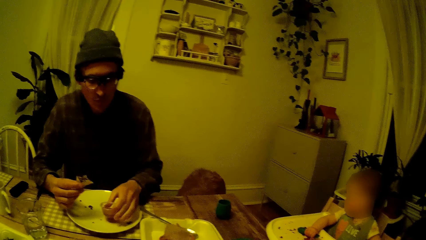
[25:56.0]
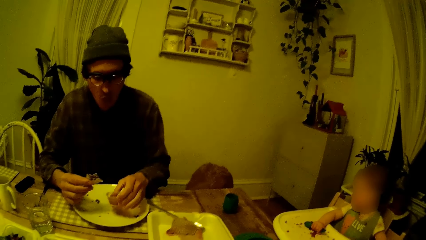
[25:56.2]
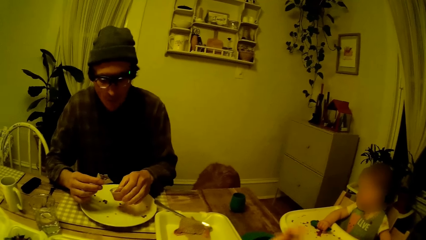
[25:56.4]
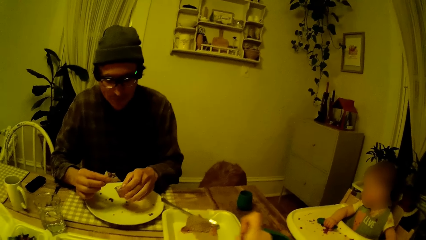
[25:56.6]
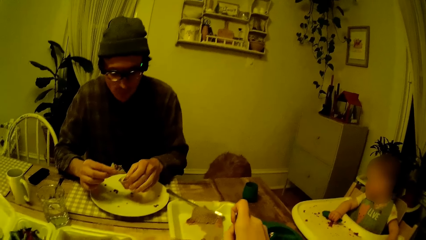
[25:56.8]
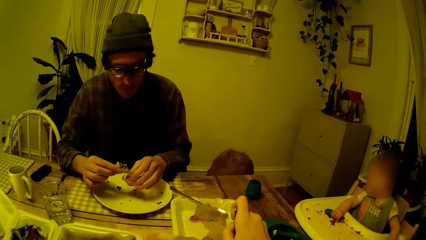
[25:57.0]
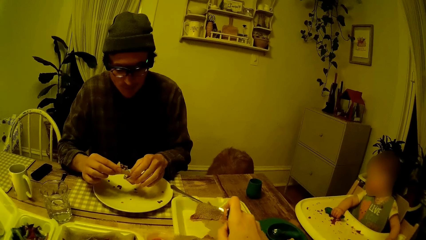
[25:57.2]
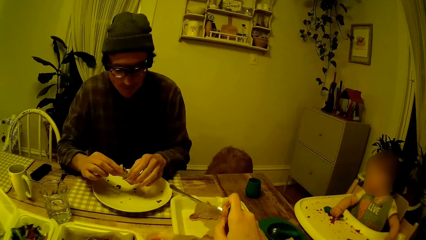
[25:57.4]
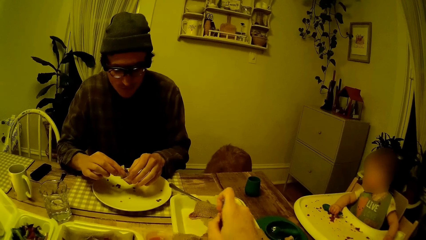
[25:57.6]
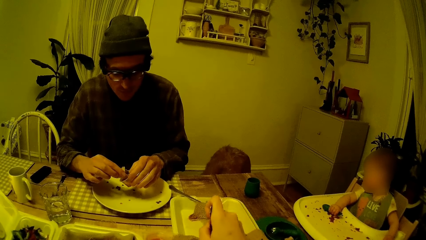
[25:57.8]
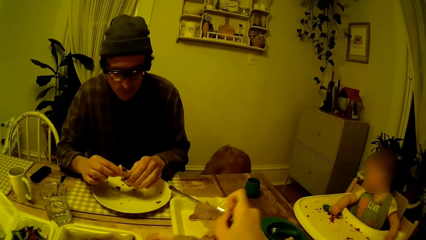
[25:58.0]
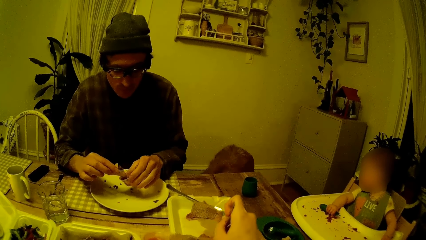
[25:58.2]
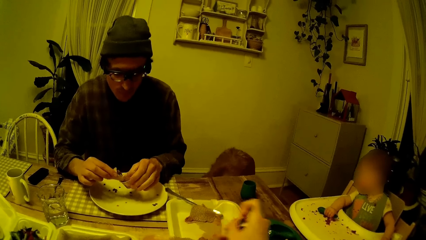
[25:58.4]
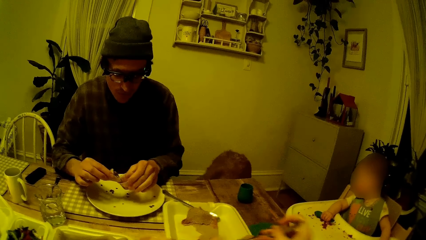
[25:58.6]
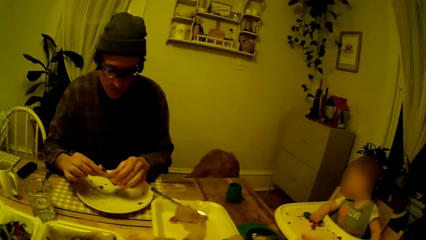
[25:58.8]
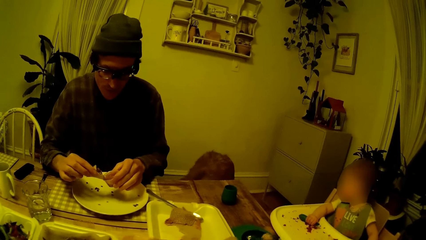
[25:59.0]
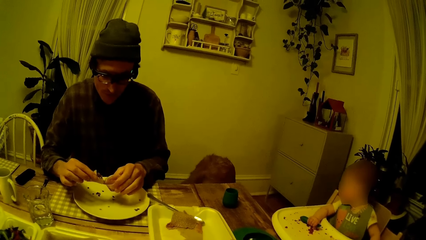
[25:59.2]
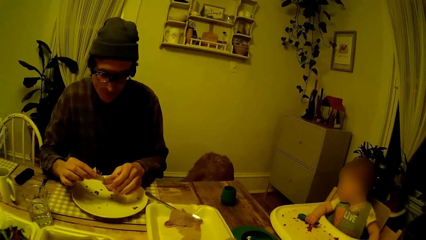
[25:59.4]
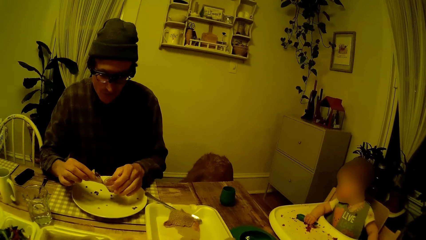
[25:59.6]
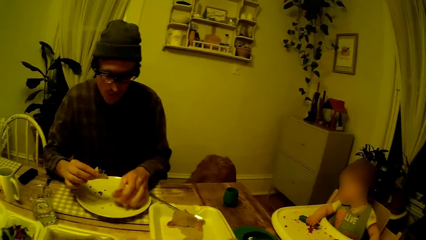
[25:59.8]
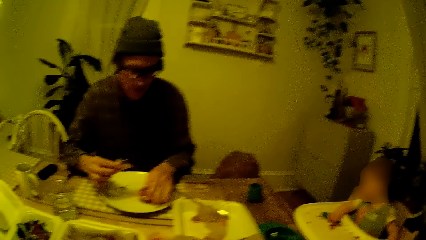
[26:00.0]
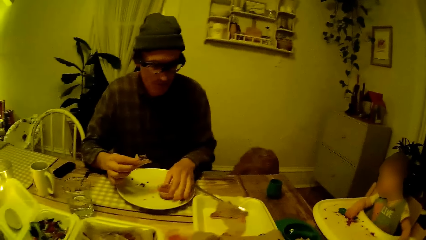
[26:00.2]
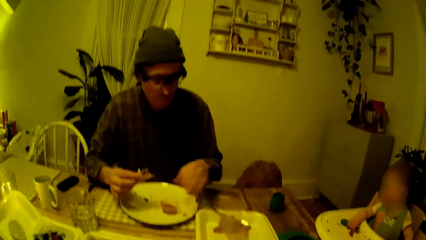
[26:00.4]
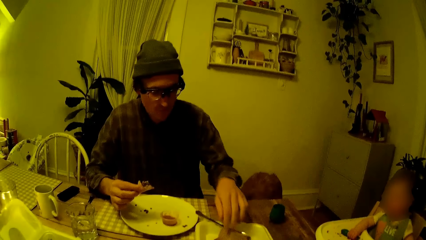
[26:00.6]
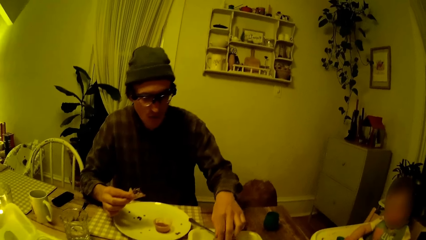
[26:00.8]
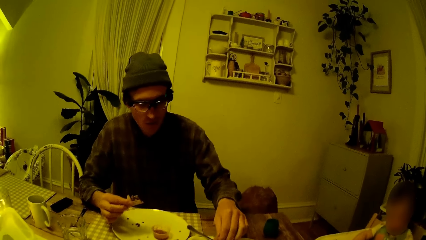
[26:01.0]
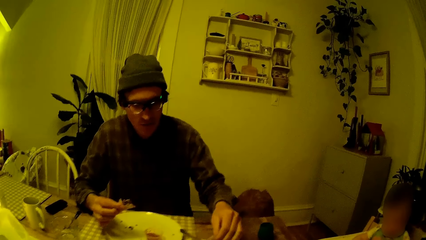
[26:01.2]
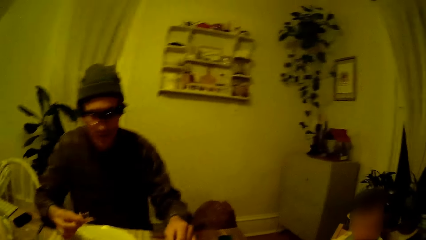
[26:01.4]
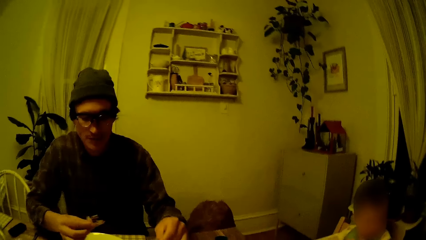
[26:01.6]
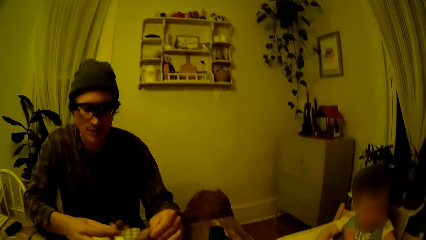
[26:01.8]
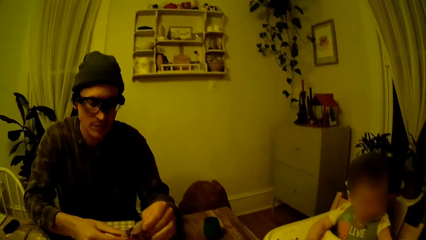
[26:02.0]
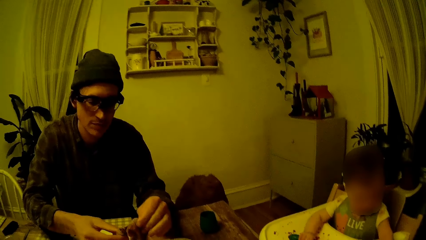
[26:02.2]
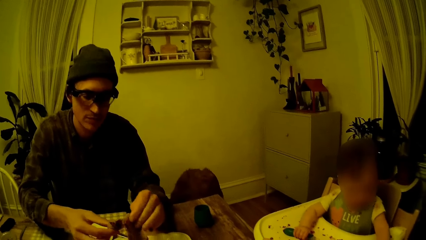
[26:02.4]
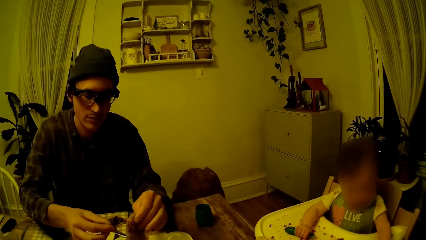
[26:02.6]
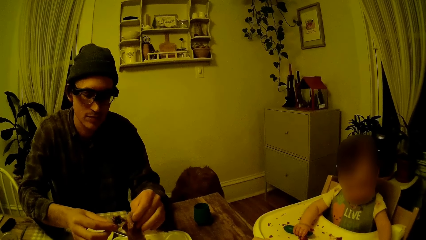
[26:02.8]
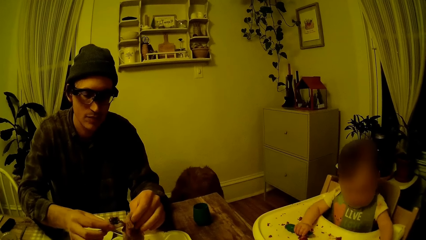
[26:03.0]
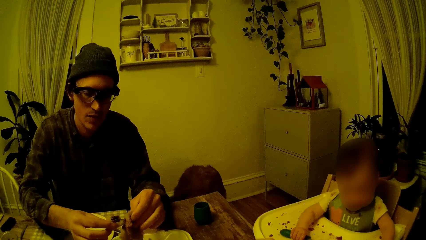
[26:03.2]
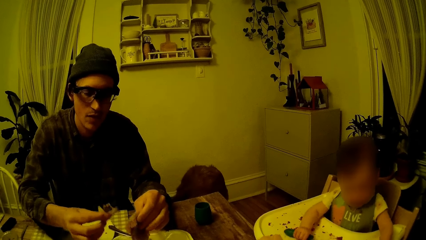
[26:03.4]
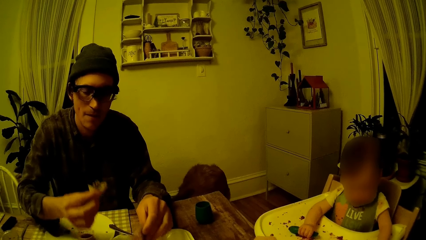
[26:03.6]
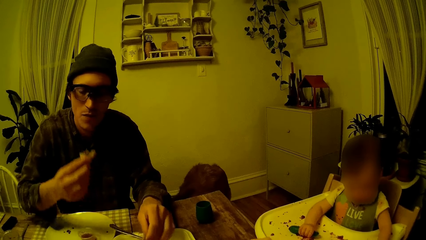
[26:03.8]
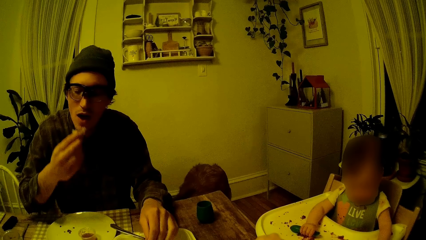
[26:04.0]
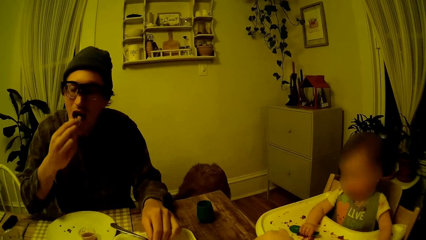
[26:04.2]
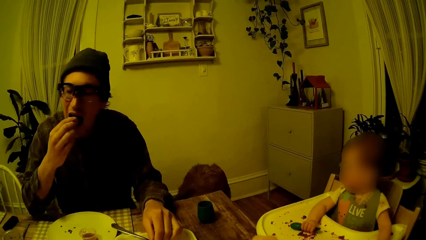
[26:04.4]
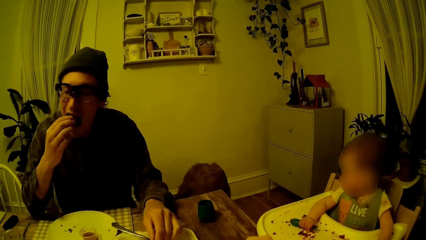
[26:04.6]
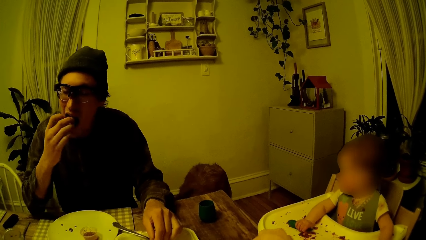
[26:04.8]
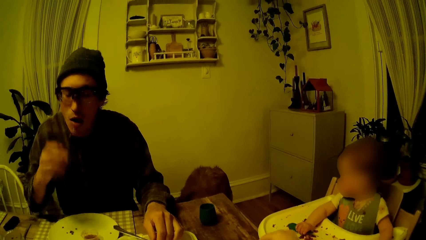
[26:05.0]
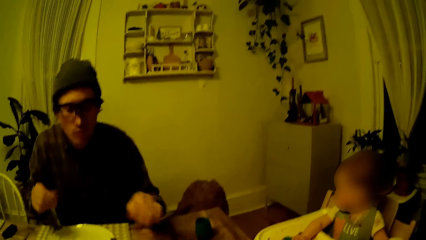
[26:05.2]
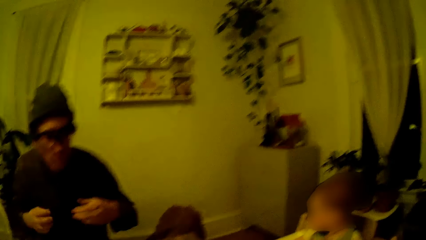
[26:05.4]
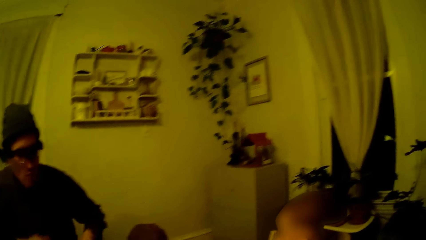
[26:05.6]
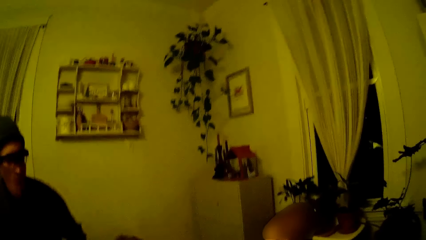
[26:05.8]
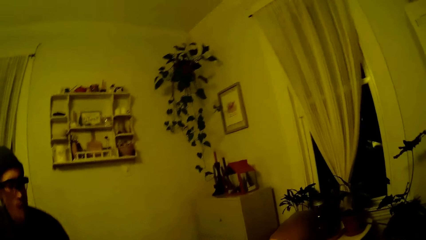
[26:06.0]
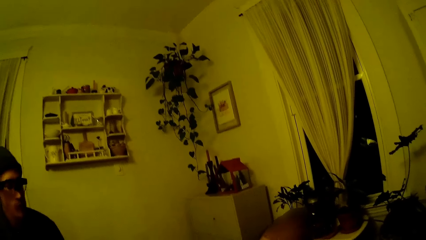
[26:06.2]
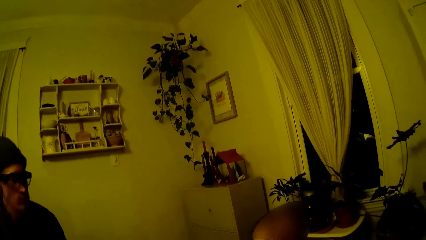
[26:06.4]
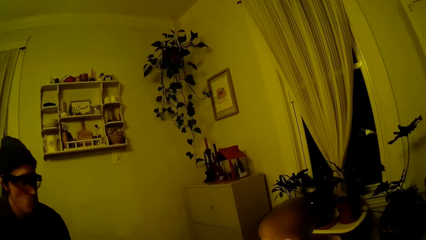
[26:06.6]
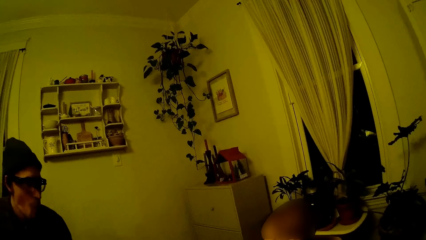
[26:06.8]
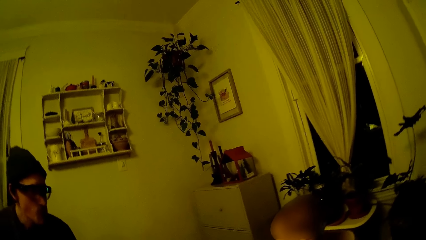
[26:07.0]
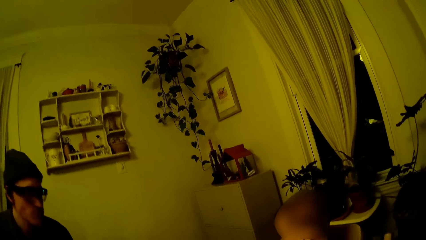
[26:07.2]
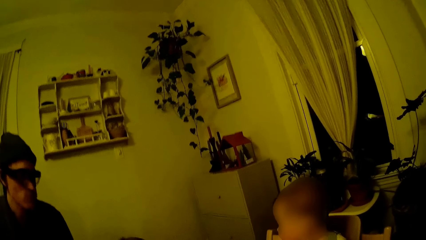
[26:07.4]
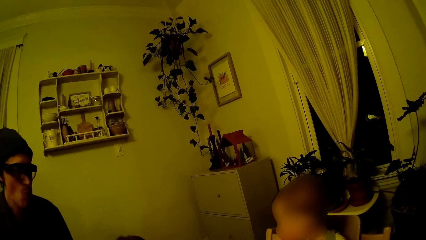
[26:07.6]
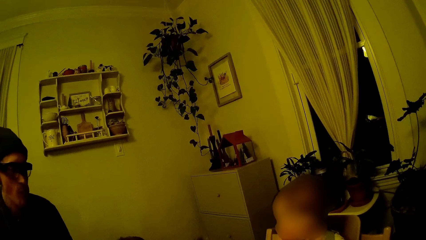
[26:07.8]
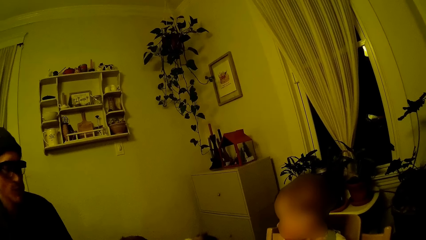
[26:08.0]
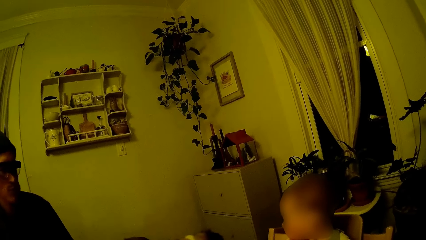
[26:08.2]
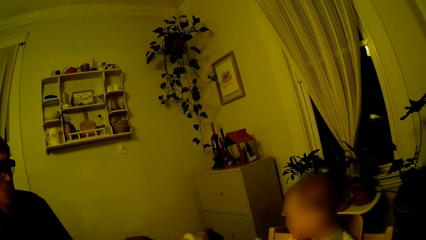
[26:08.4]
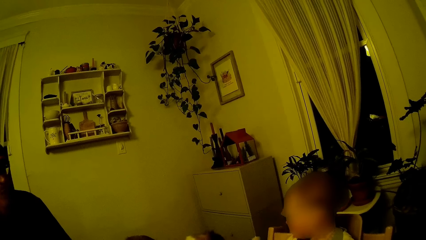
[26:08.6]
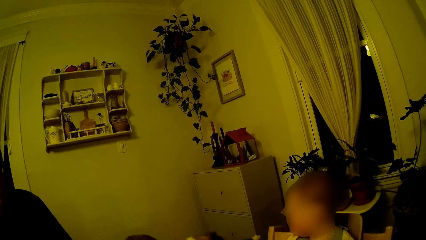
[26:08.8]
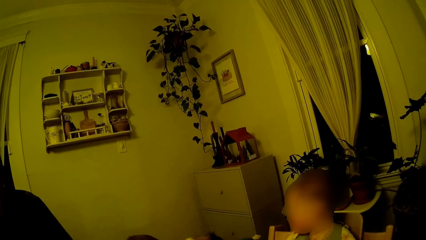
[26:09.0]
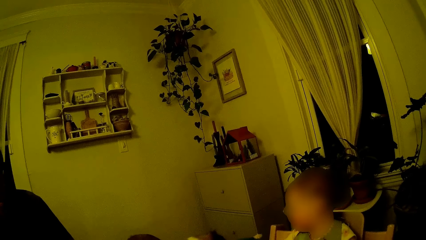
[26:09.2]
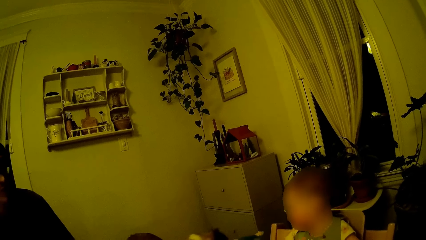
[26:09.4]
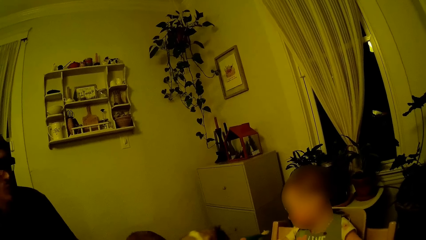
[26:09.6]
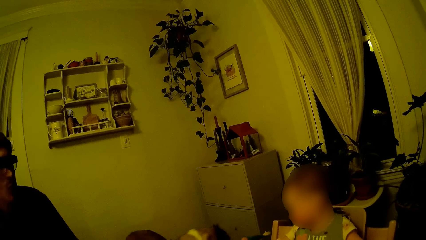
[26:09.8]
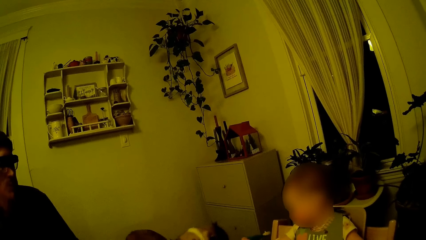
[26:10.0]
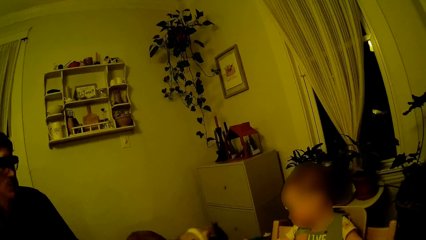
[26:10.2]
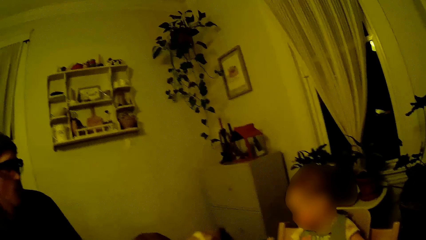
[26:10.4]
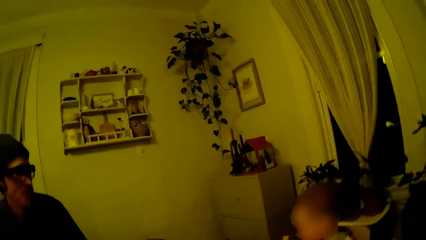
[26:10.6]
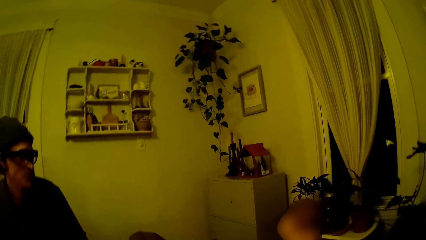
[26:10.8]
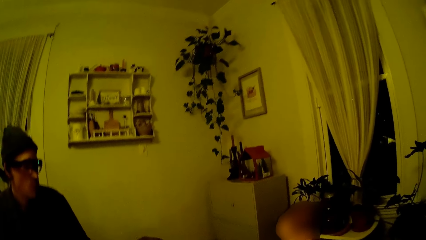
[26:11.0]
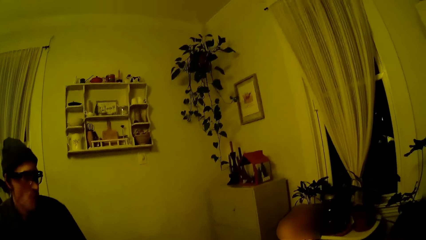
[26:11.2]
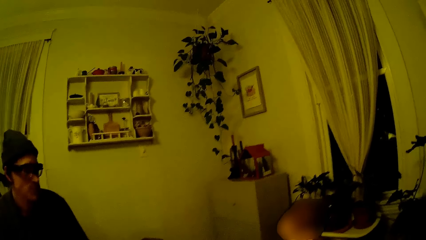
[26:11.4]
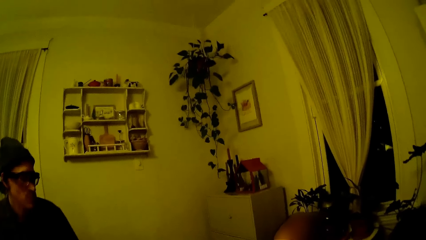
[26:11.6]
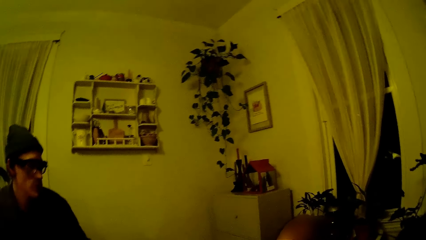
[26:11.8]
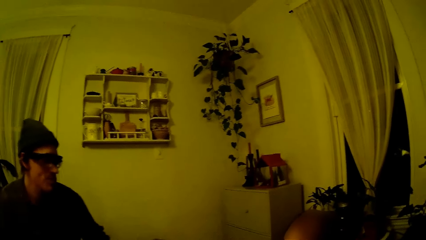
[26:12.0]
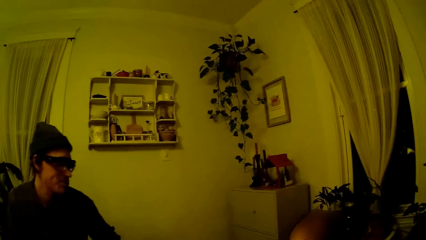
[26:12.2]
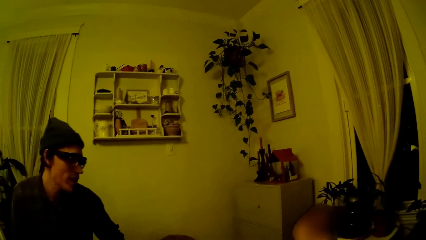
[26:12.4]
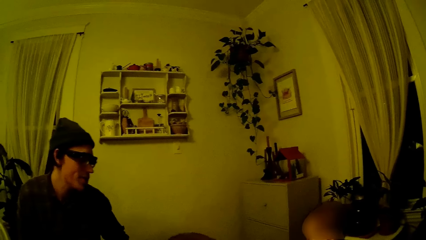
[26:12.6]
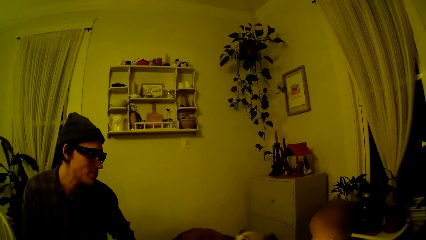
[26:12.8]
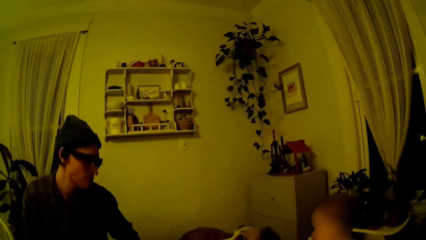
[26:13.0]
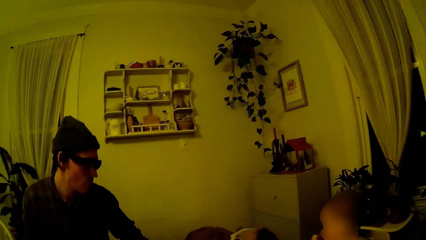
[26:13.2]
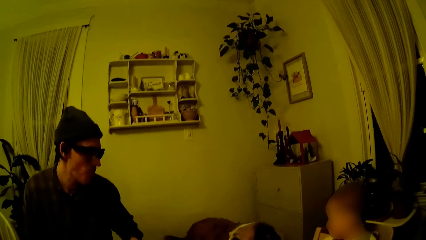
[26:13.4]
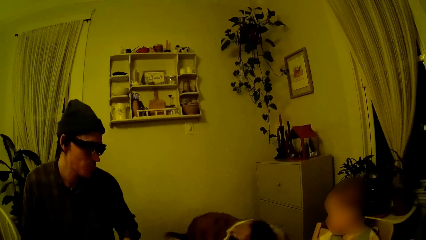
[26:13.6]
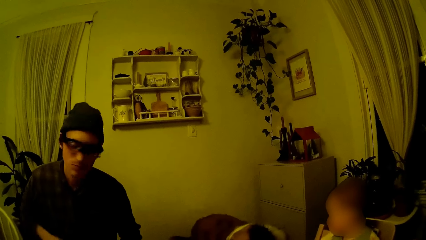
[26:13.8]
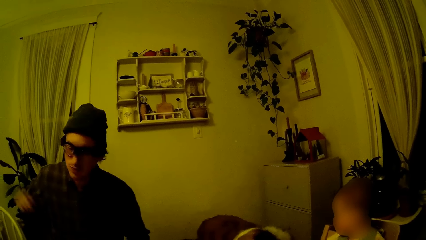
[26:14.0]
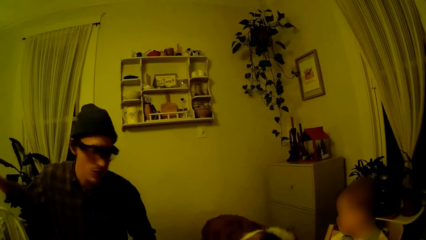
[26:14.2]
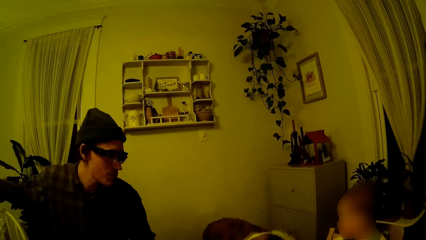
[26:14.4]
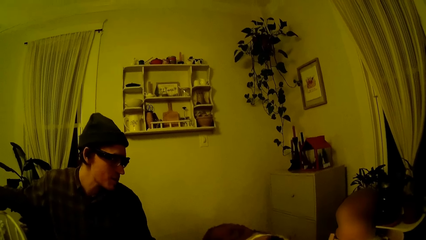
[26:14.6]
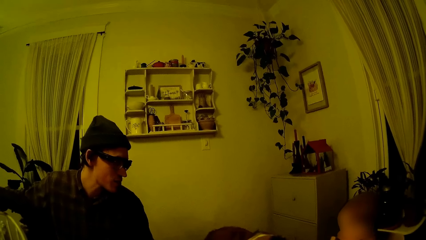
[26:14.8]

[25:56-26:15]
The man dips the samosa in his right hand in the container of ketchup in his left hand. The camera wearer picks some crepe from the plate of crepe with a fork in her right hand. The man places the ketchup in his left hand in the plate on the table. The man picks a crepe from the plate of crepe on the table with his left hand. The man dabs the ketchup from the samosa in his right hand on the bread in his left hand. The man puts the samosa in his mouth with his right hand. The man drops the crepe in his left hand in the plate of crepe. The man converses with the baby.
